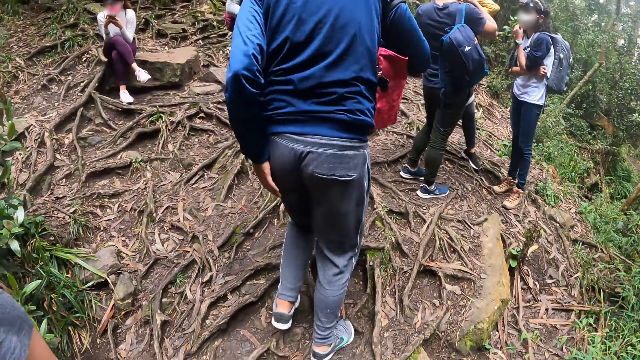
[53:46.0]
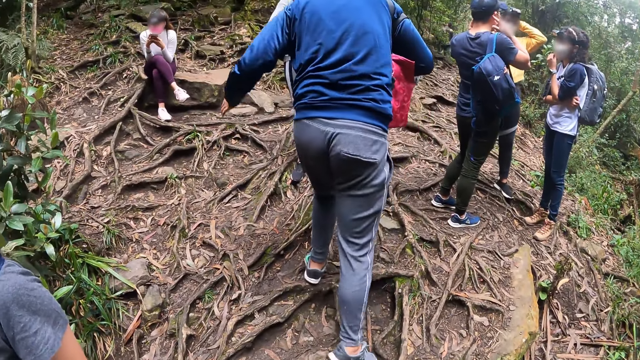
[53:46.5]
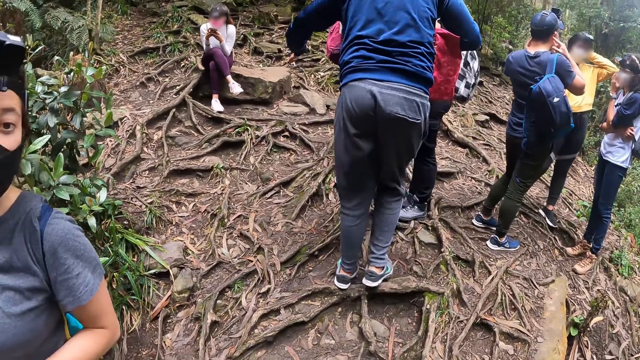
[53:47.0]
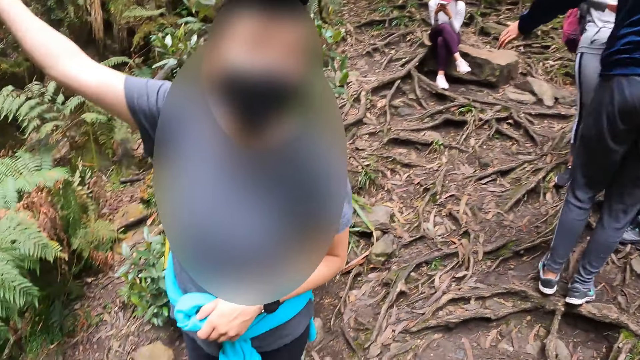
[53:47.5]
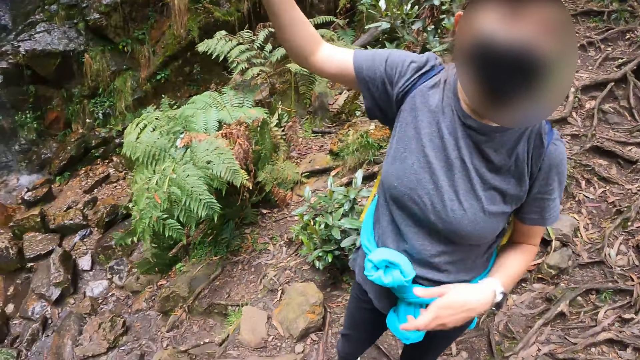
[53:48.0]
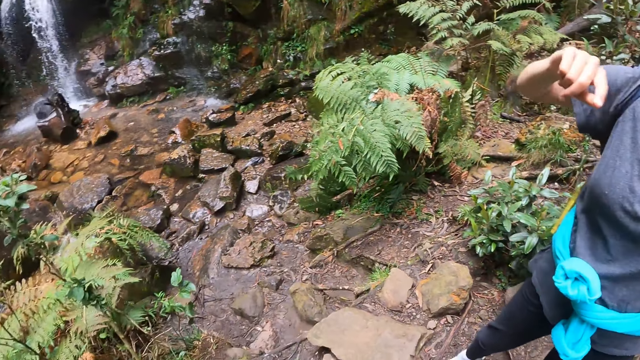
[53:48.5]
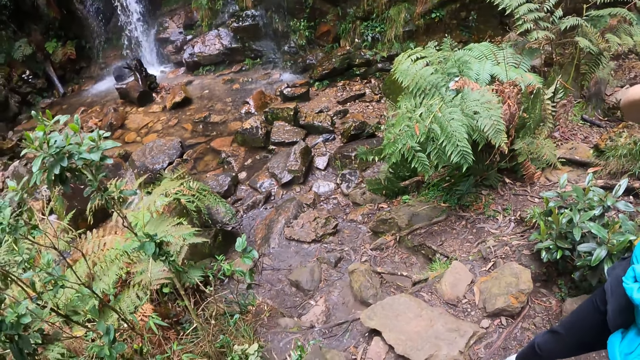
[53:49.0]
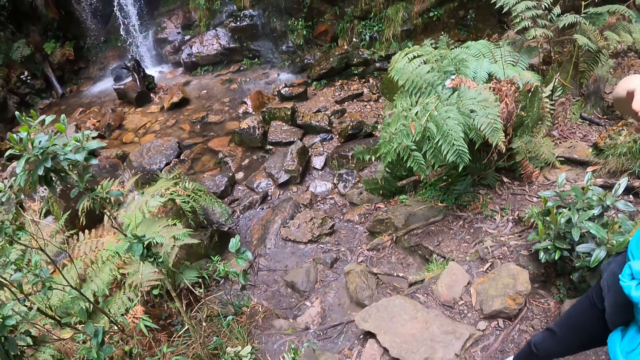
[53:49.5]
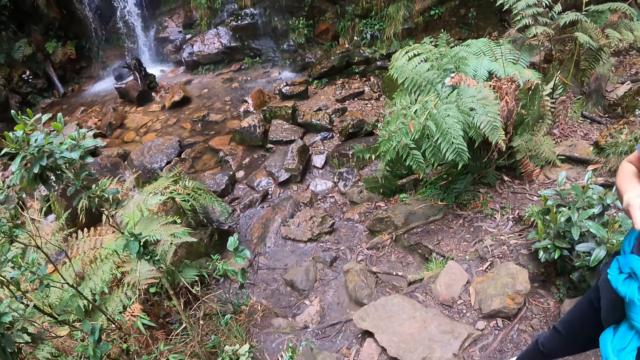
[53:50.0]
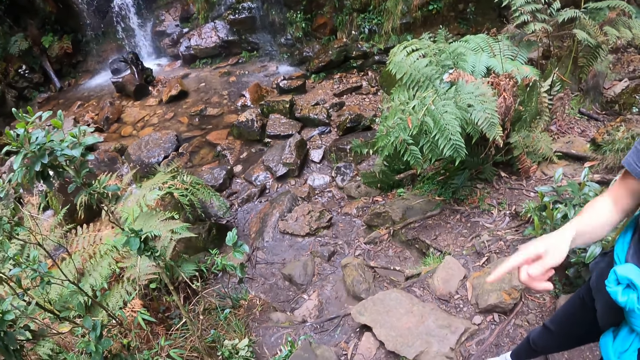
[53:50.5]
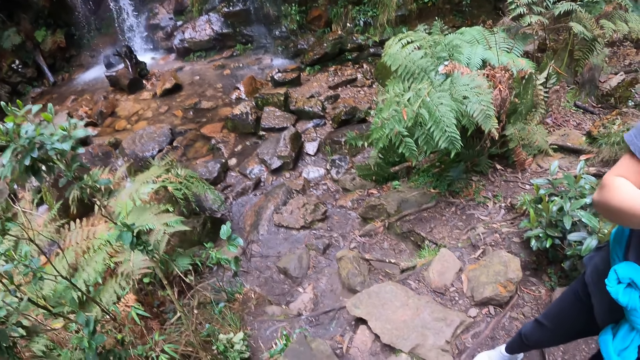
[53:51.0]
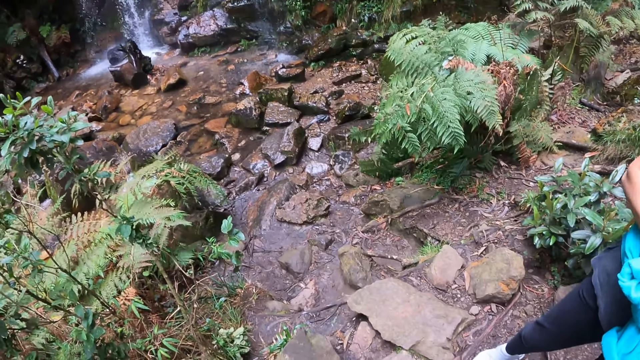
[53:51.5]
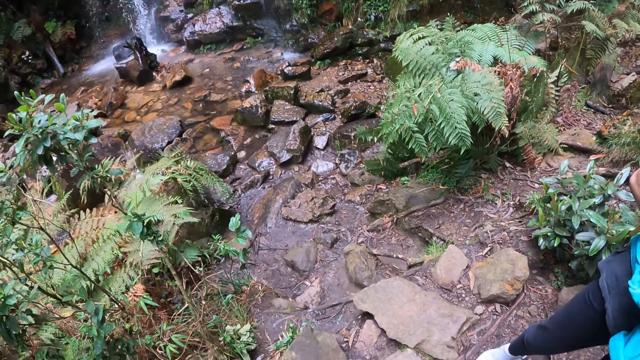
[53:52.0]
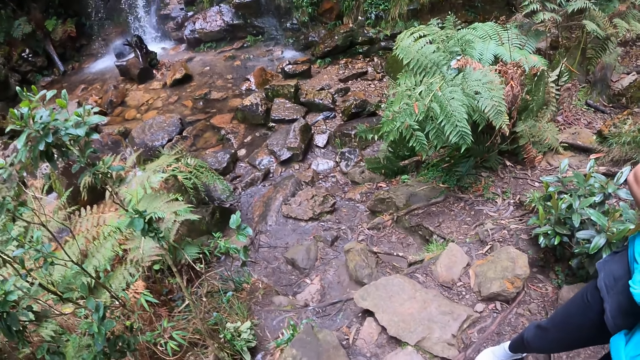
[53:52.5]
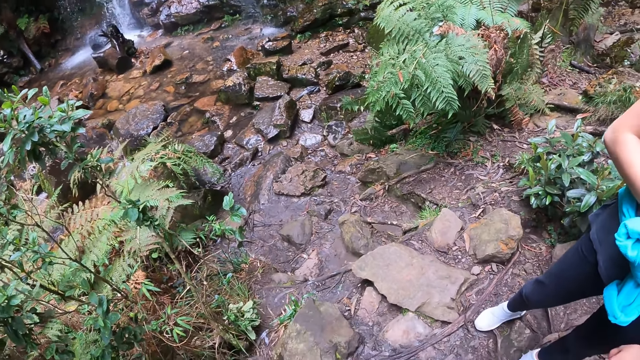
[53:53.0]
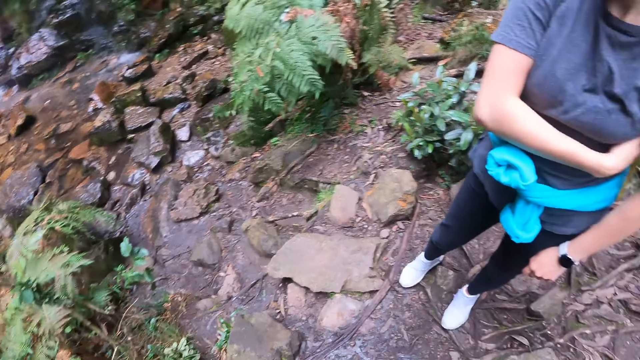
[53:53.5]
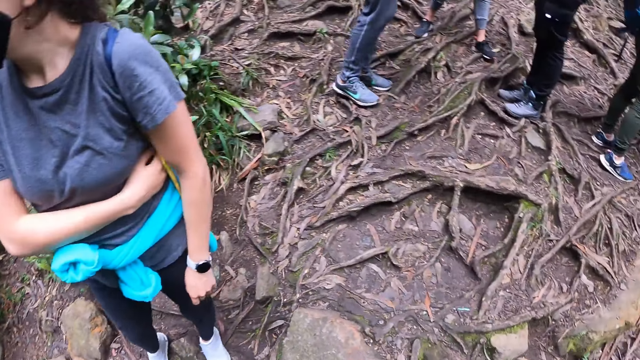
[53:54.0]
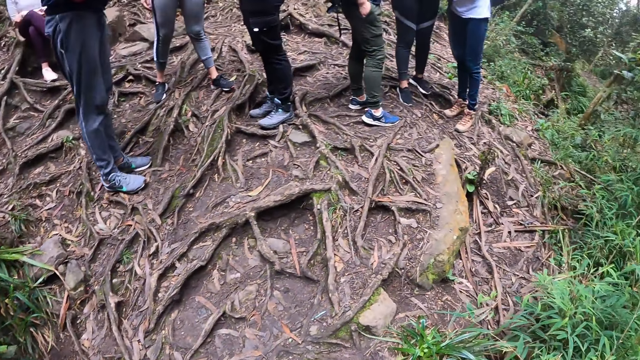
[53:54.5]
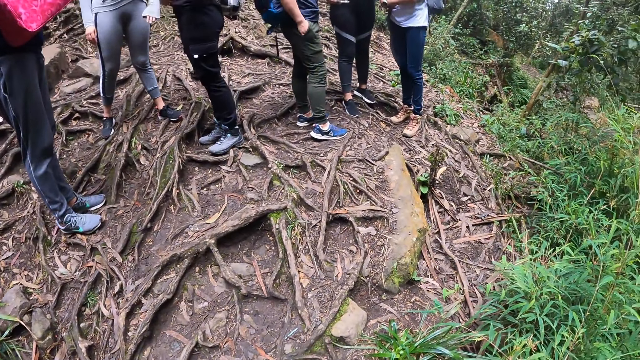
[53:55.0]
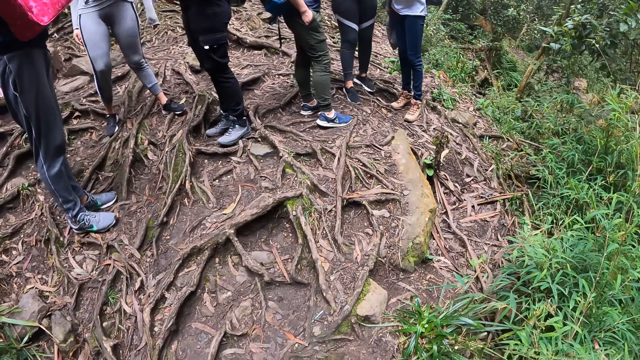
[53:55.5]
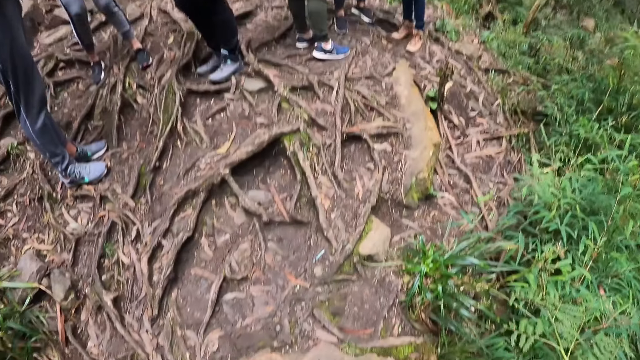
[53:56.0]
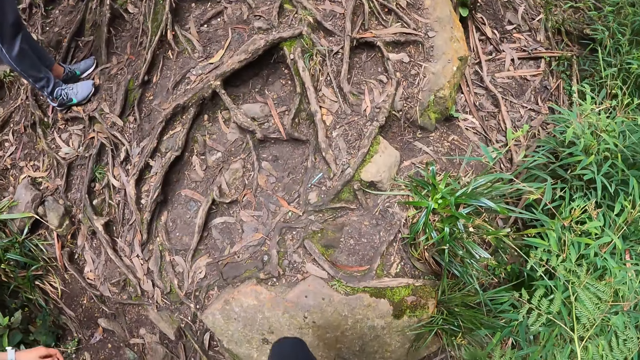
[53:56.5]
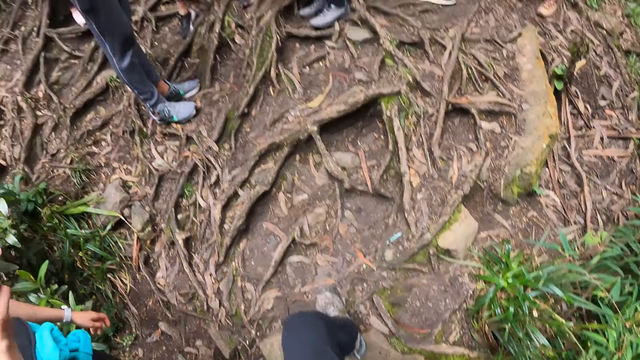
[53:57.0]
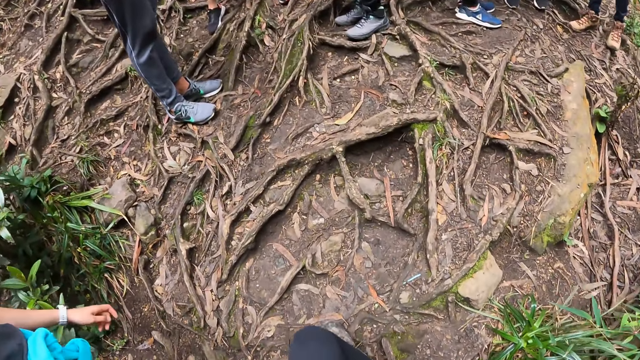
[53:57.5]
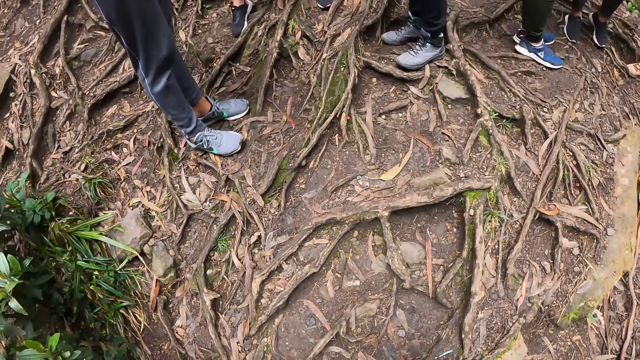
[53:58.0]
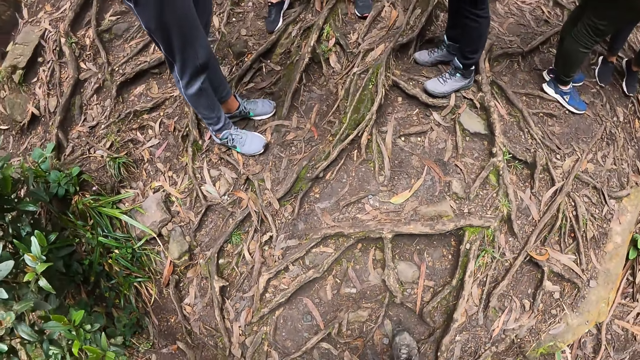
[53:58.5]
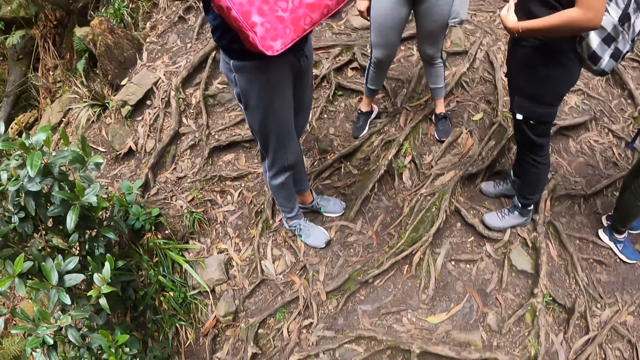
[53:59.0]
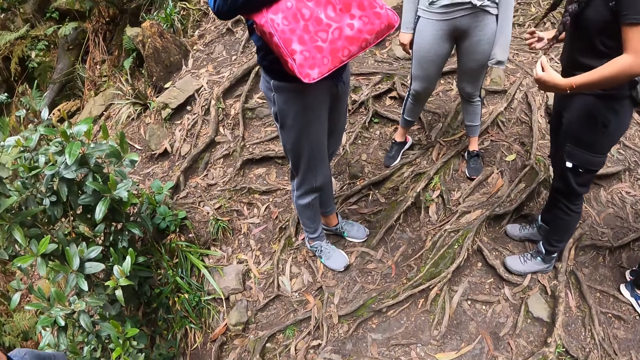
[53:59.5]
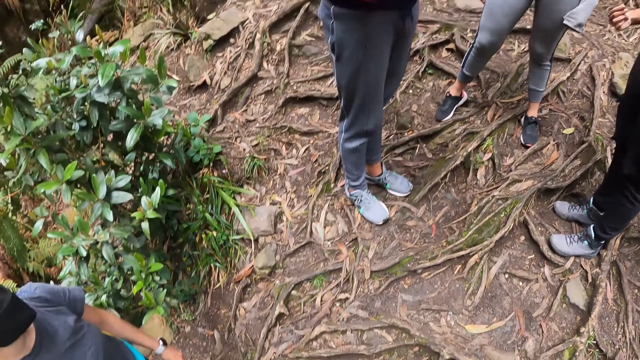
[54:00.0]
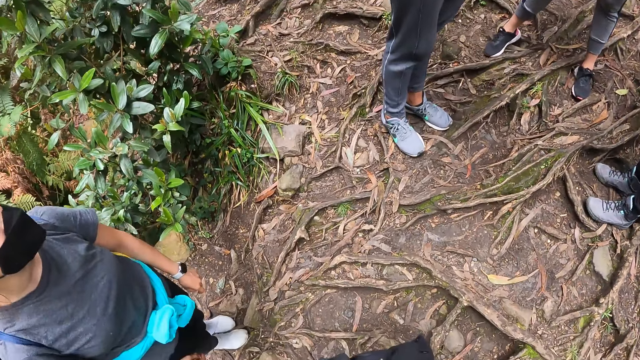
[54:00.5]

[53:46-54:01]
A woman points her right hand at the spring. The woman interacts with the camera wearer. The camera wearer looks around. The woman folds a blue jacket around her waist with both hands and gestures with her right hand.

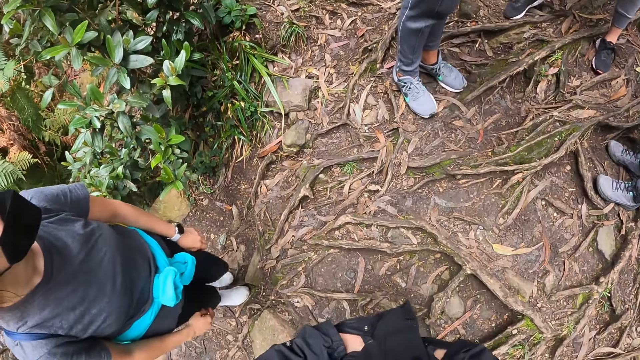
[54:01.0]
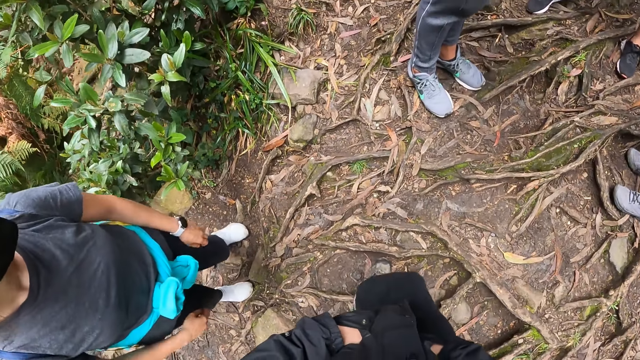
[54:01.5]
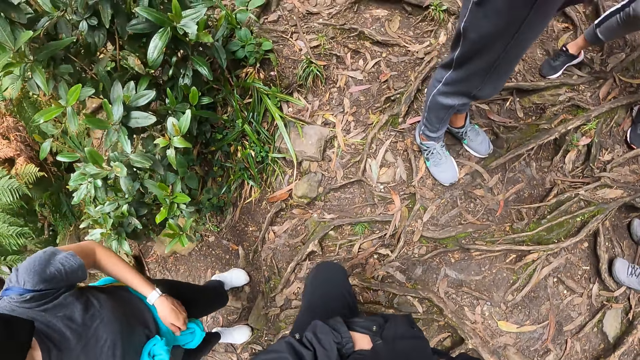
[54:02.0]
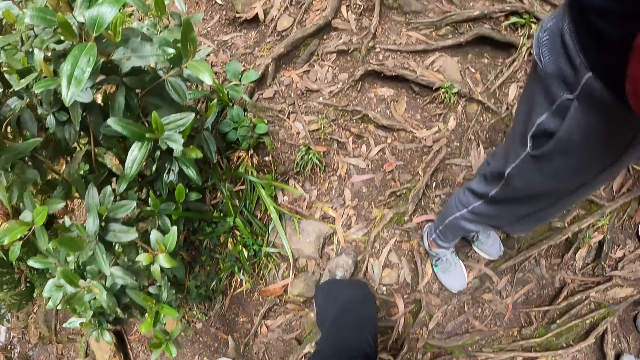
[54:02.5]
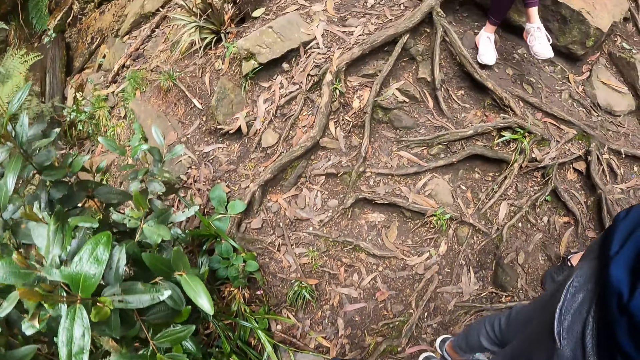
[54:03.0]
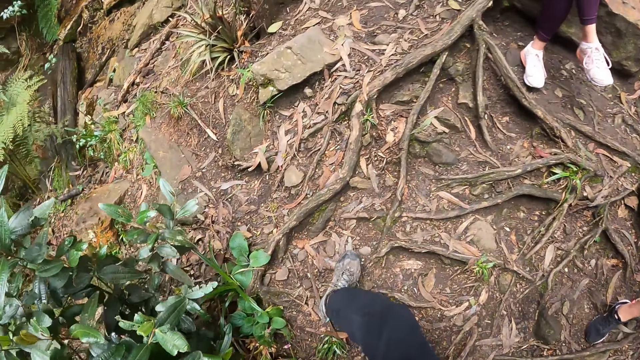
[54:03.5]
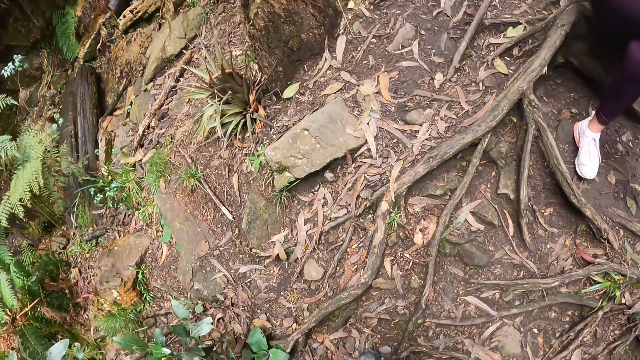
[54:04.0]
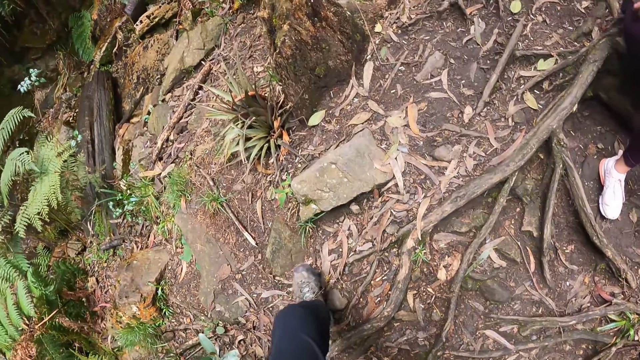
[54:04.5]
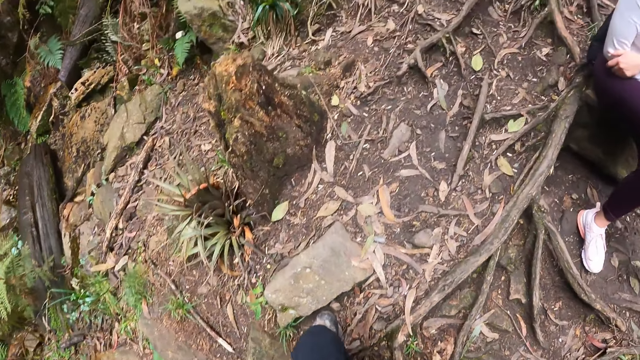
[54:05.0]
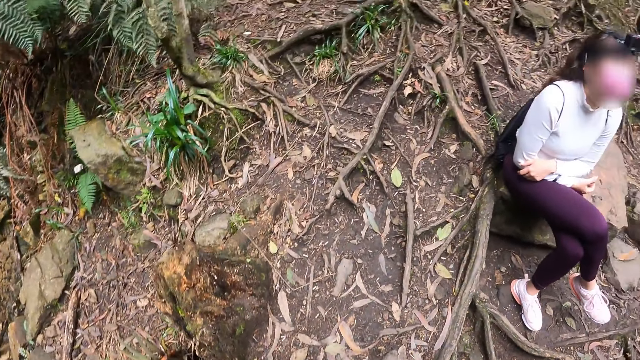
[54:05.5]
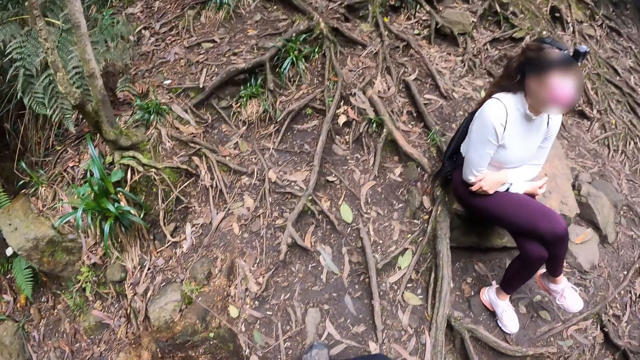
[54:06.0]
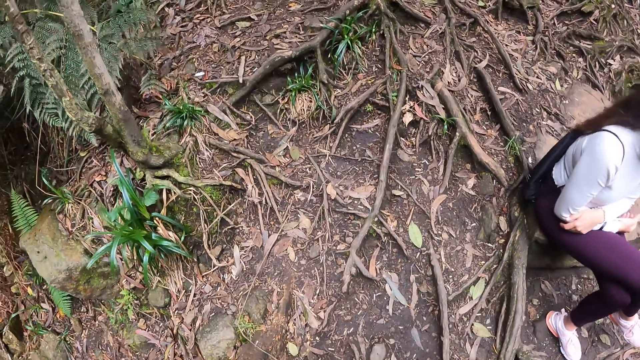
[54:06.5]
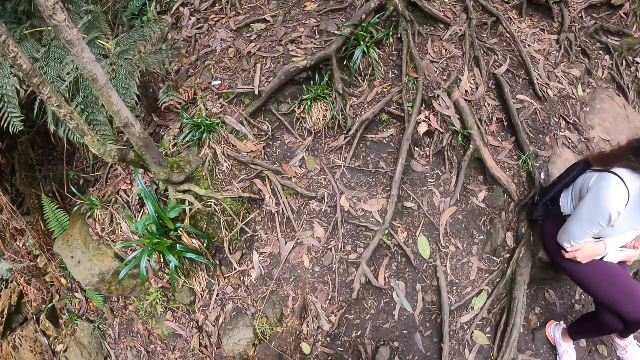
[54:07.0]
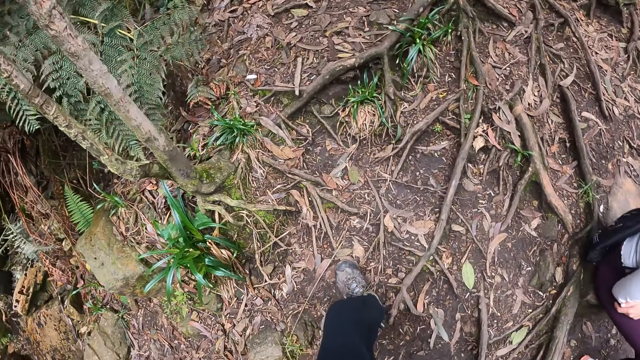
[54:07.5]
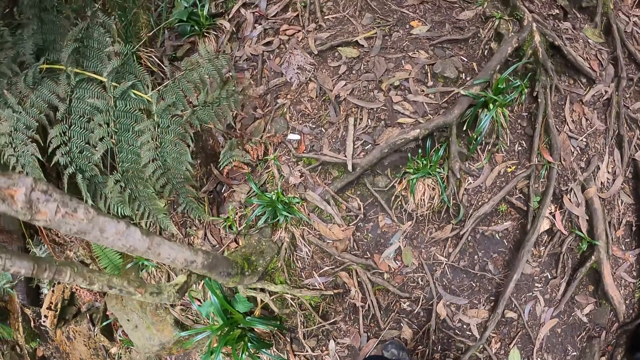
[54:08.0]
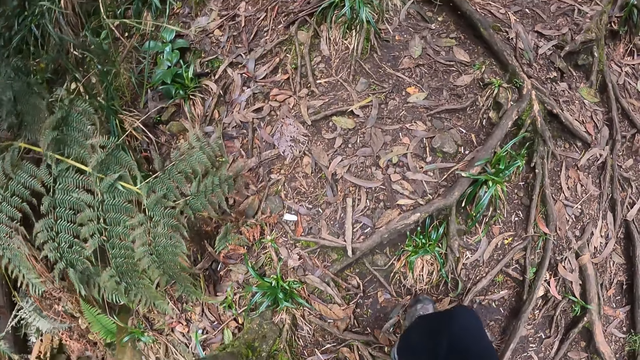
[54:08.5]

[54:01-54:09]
The camera wearer walks.
